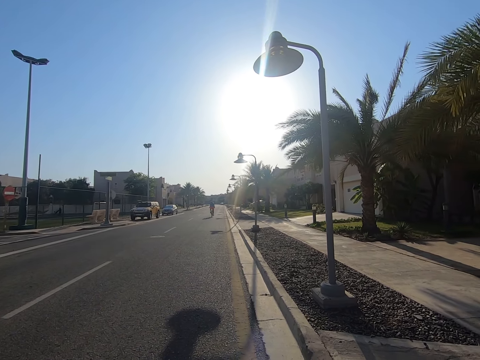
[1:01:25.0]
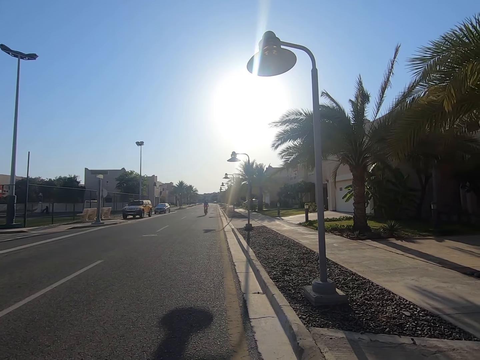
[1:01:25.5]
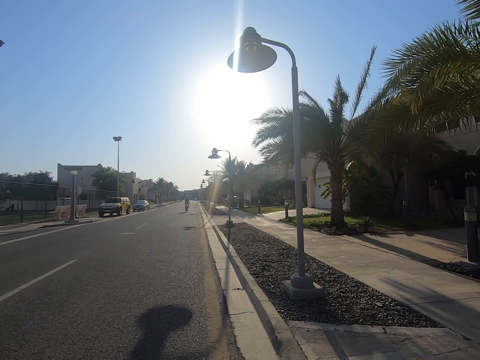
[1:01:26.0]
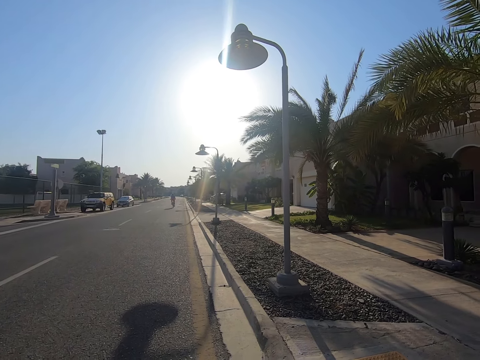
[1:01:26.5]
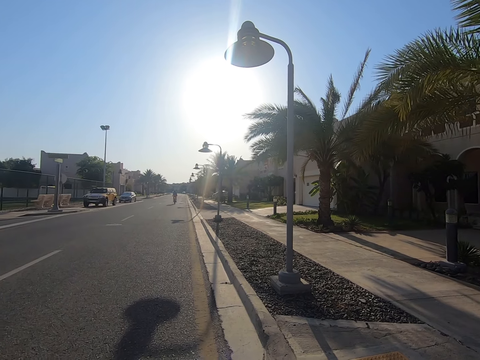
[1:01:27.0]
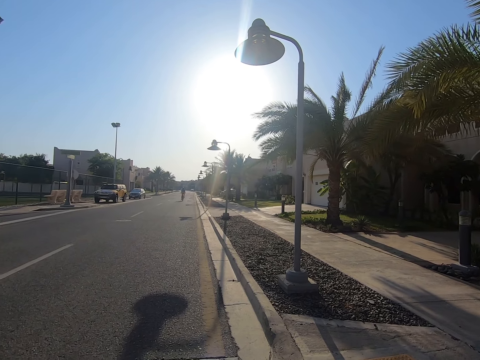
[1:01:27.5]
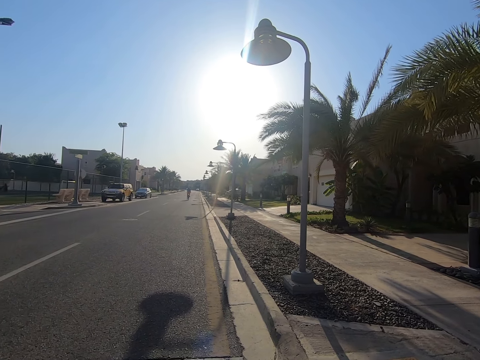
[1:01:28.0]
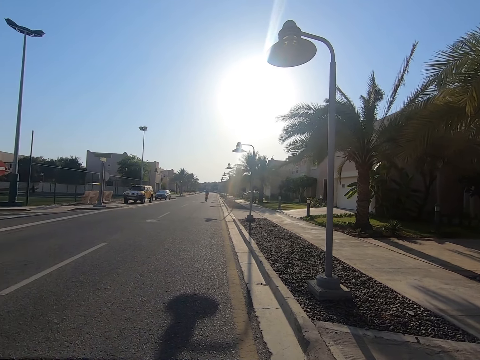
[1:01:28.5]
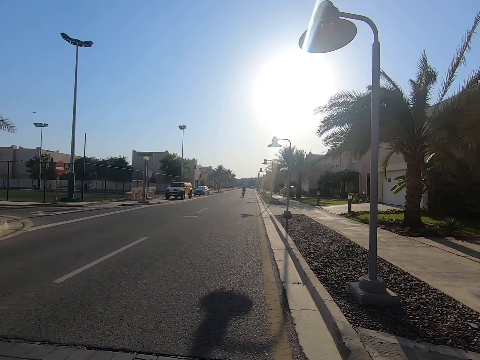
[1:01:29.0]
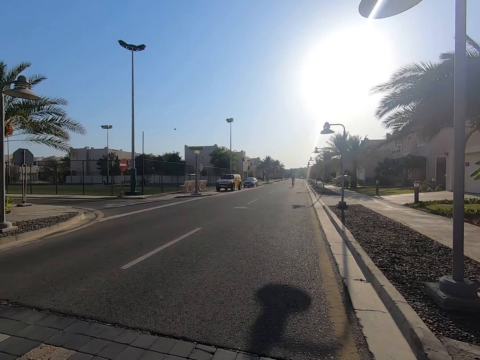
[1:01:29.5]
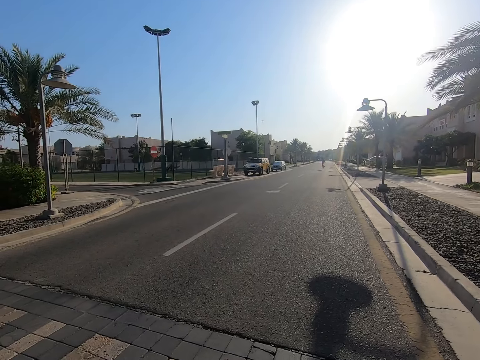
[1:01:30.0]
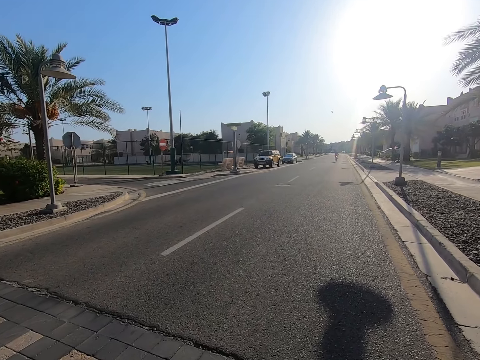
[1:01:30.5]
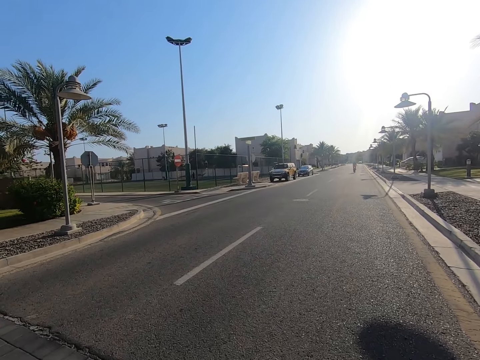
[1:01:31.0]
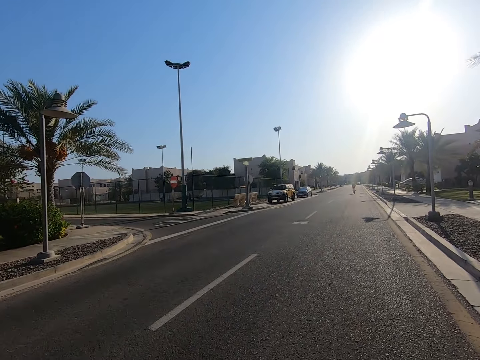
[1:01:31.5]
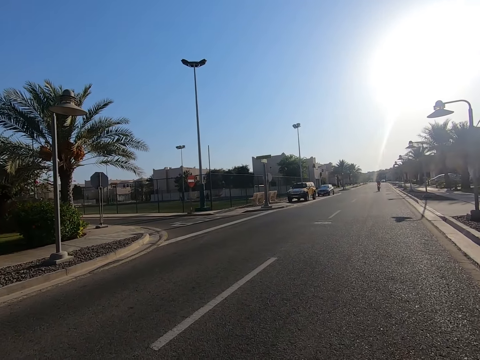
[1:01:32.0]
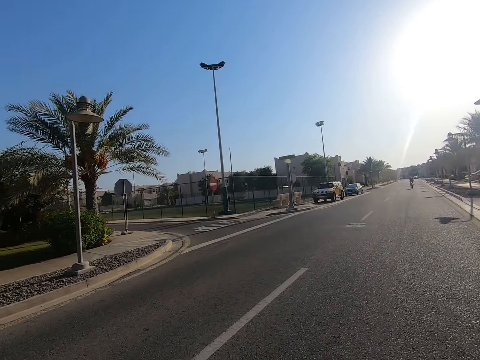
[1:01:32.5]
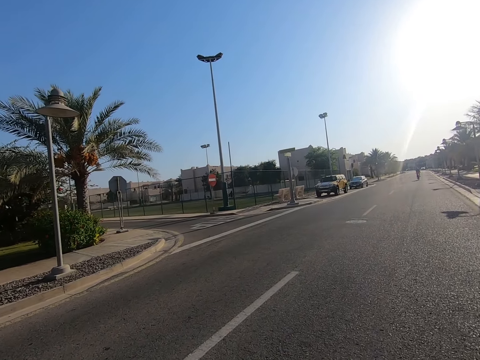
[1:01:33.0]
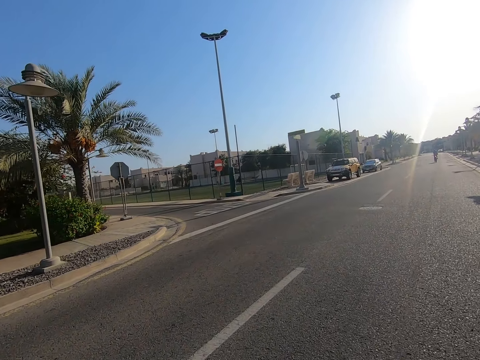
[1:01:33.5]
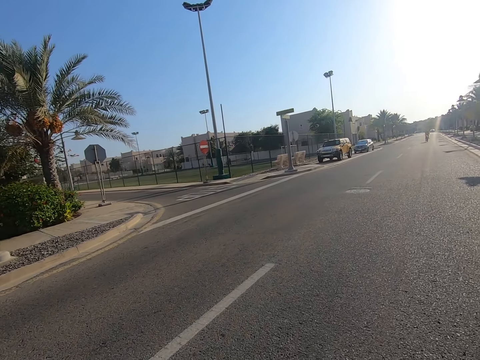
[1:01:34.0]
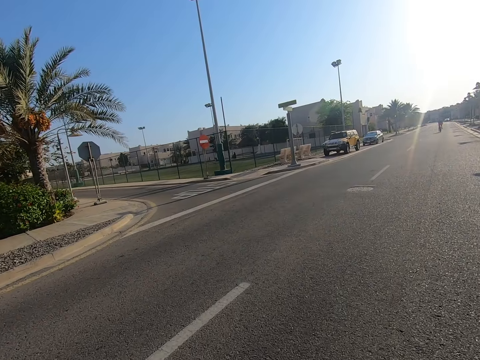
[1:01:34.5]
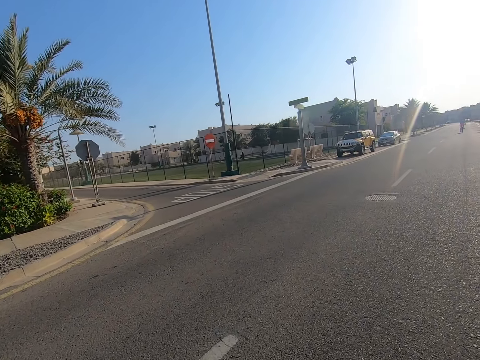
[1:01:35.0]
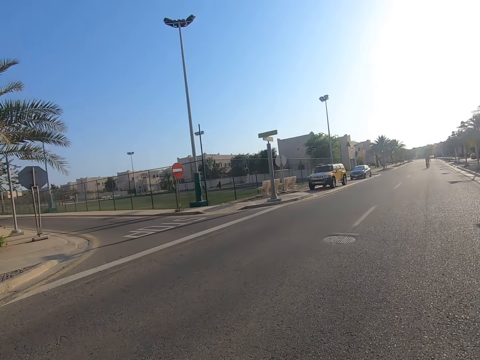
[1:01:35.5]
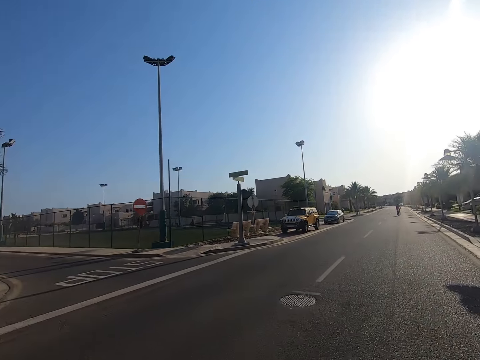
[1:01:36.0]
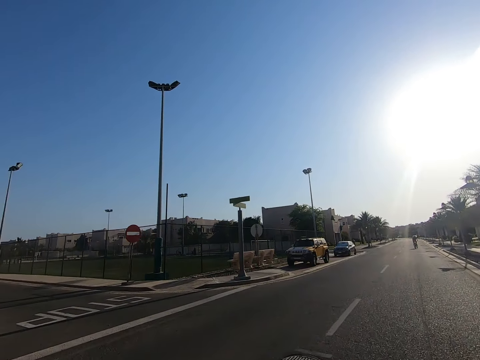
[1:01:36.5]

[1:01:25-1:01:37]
The camera wearer rides a bicycle on the road.

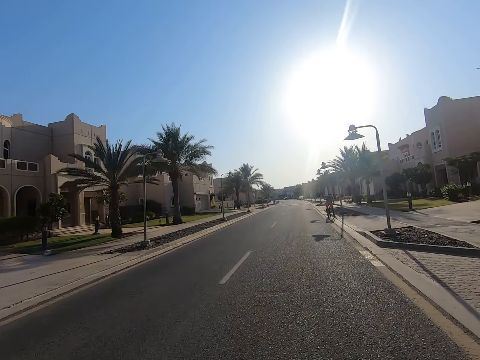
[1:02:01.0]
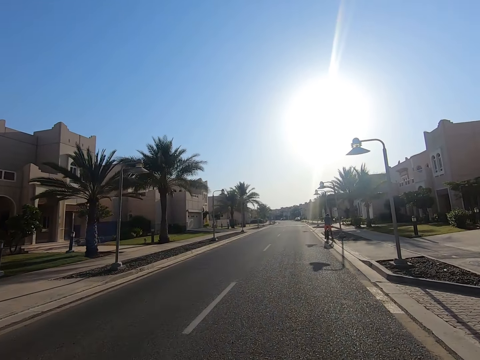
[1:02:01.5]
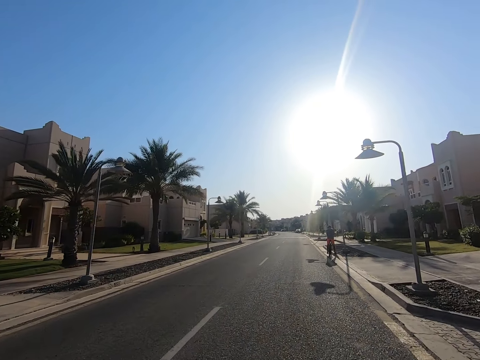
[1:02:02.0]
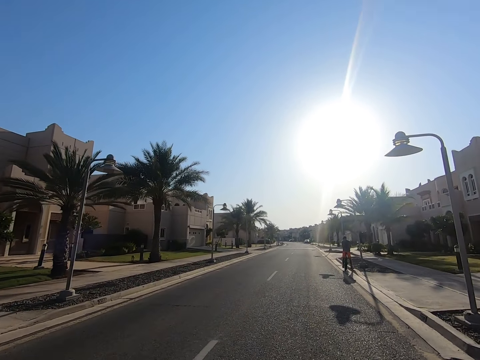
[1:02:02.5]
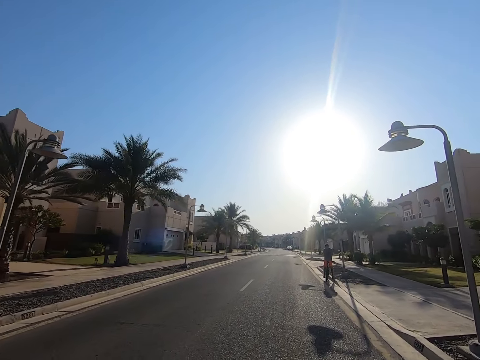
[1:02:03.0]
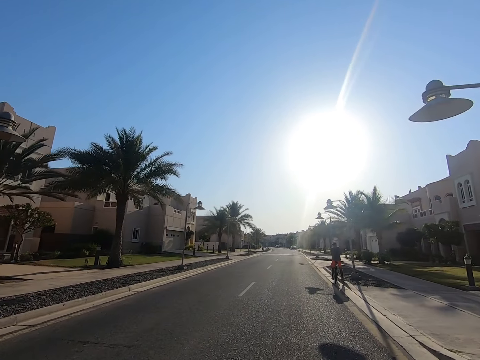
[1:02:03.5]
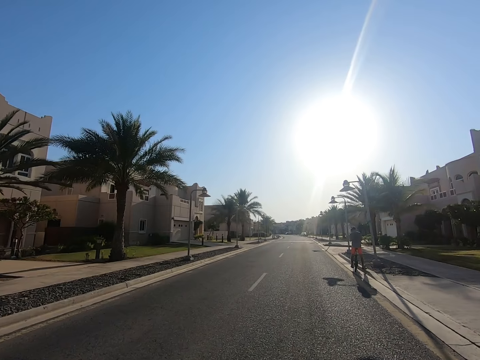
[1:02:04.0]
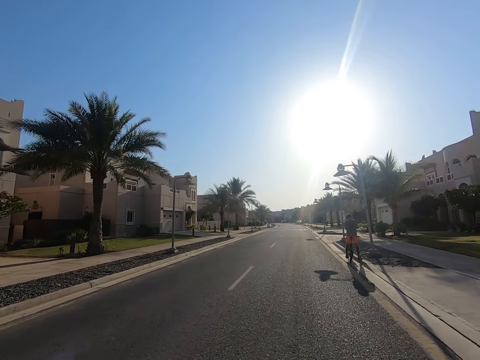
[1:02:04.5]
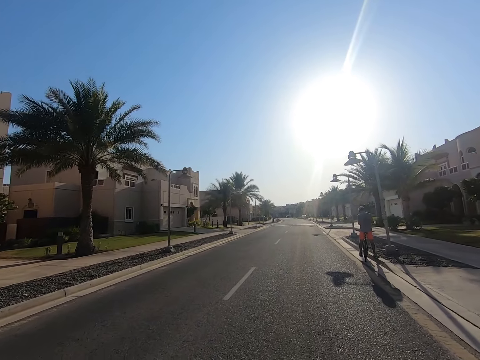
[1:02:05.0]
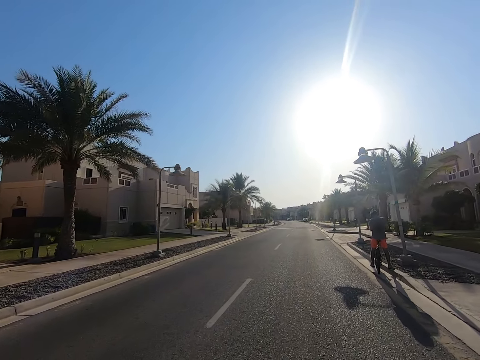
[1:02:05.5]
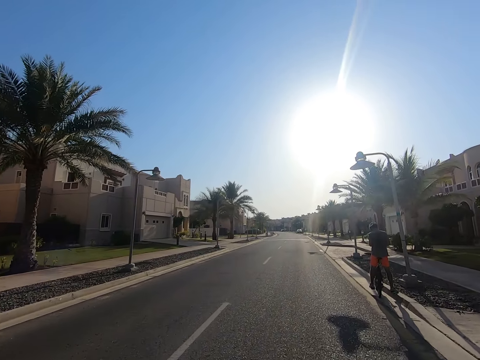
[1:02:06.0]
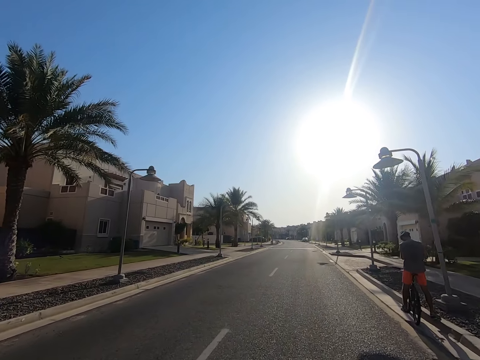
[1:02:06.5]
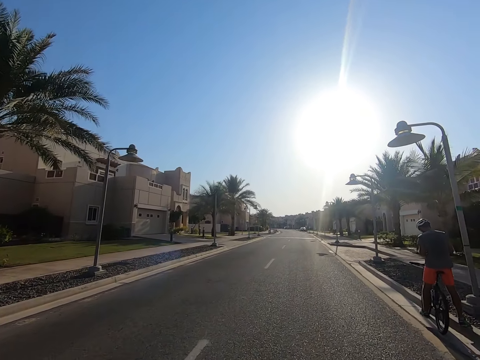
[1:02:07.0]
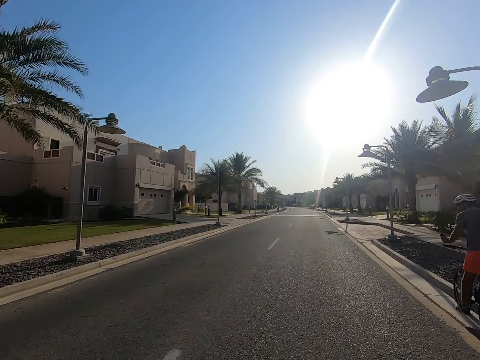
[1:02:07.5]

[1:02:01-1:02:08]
A man stops riding a bicycle.

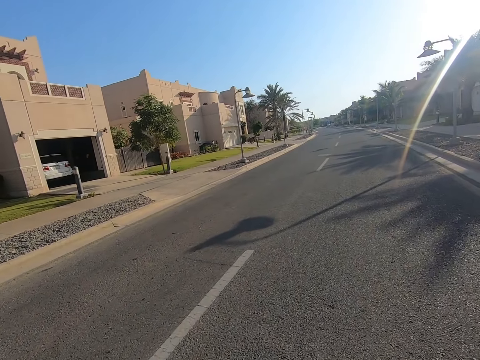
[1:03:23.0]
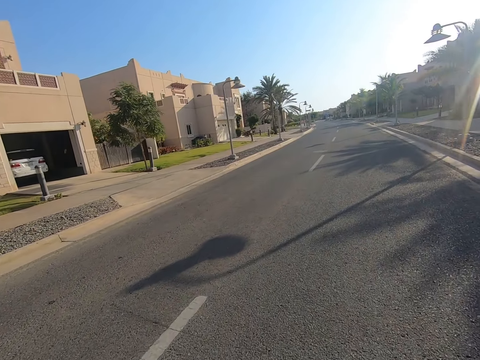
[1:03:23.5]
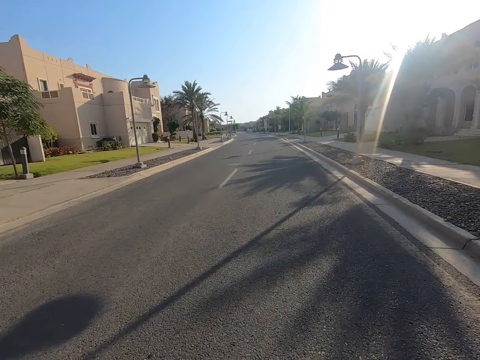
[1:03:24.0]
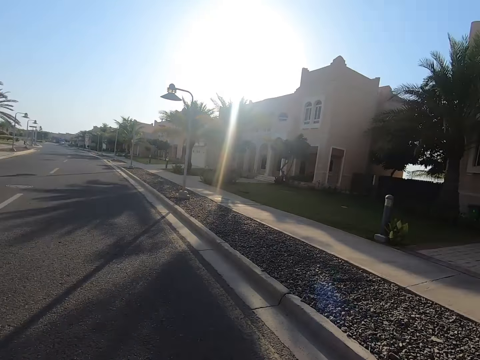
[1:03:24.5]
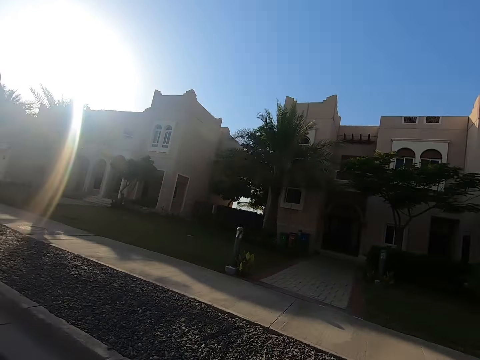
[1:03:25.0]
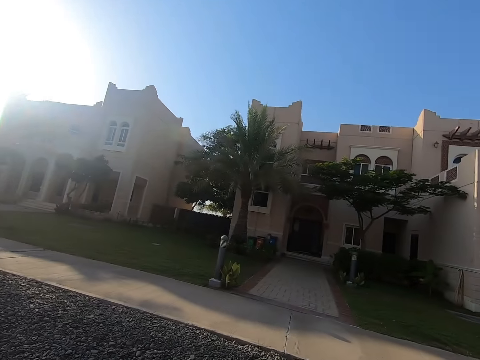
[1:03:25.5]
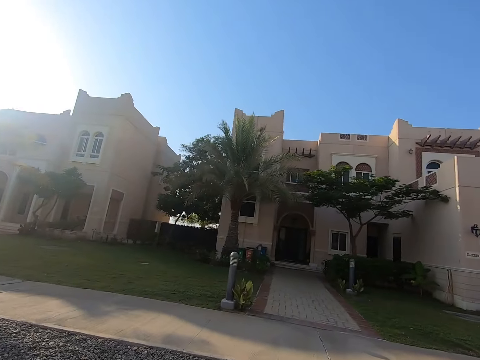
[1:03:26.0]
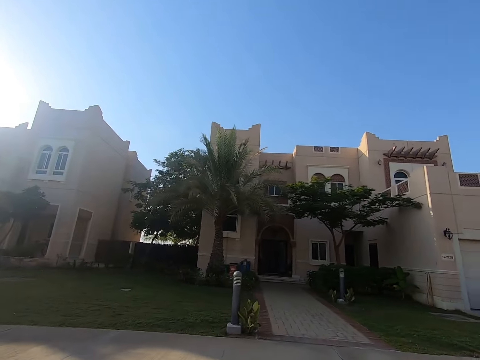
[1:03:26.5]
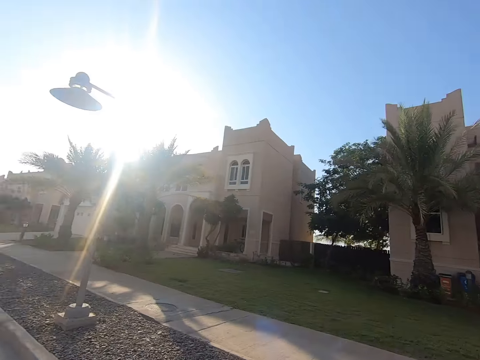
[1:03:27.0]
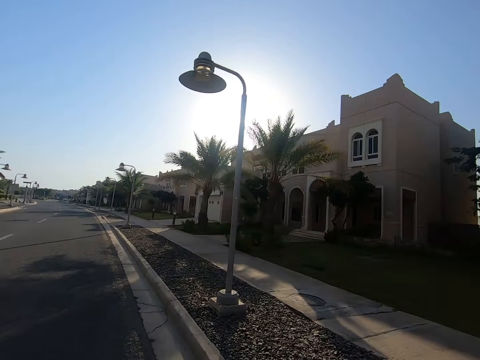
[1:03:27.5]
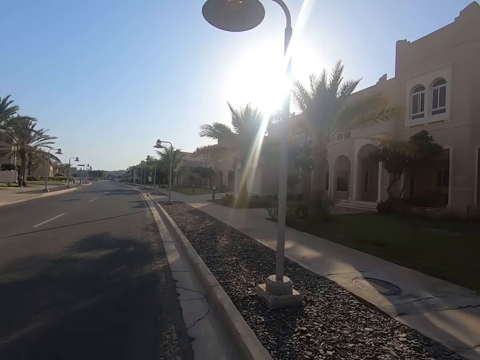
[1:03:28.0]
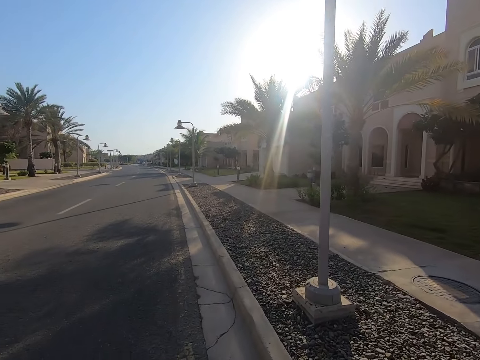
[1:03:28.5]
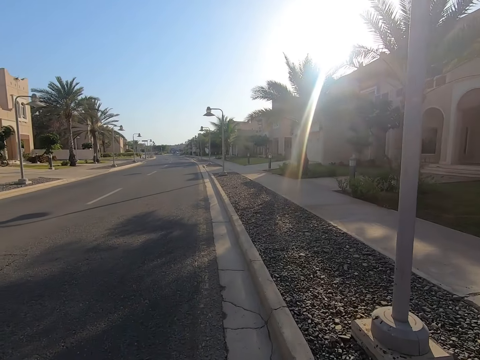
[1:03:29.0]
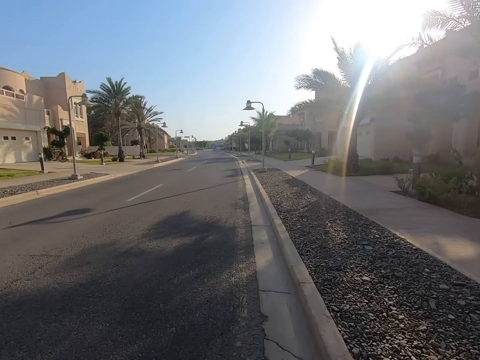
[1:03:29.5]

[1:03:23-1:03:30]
The camera wearer looks around the houses on the road.
